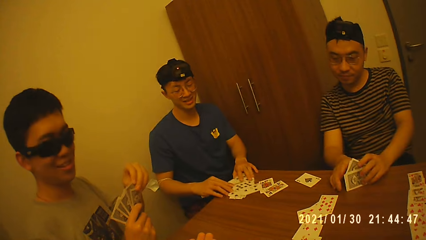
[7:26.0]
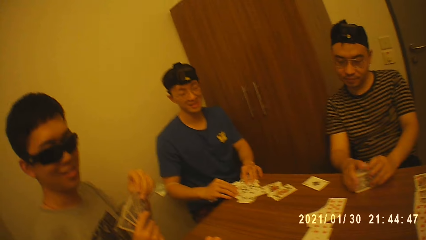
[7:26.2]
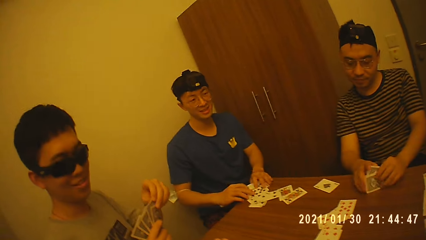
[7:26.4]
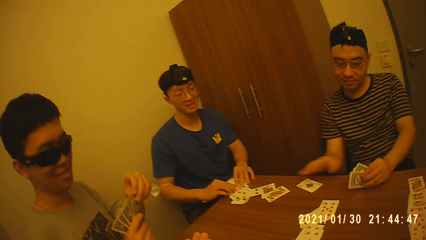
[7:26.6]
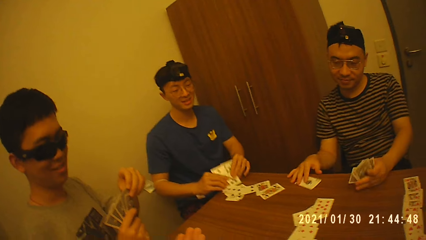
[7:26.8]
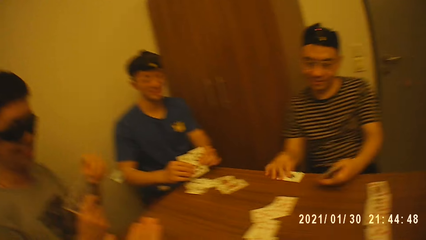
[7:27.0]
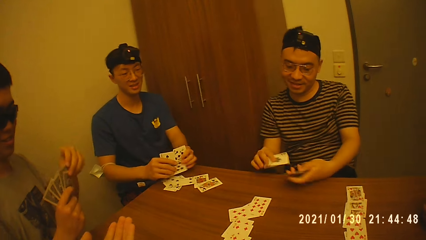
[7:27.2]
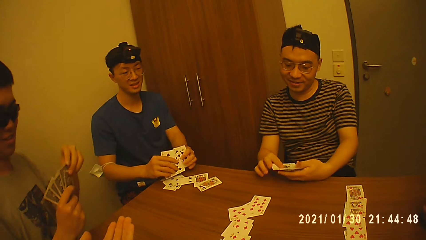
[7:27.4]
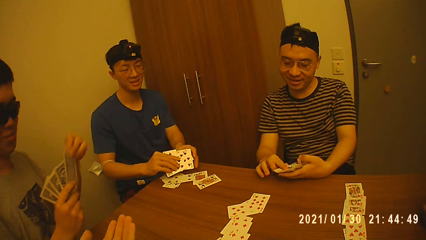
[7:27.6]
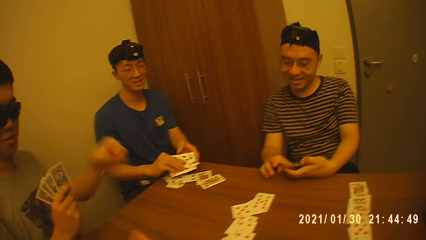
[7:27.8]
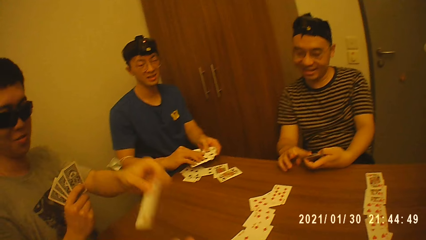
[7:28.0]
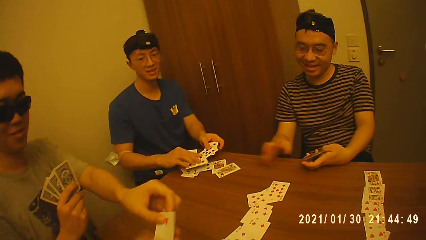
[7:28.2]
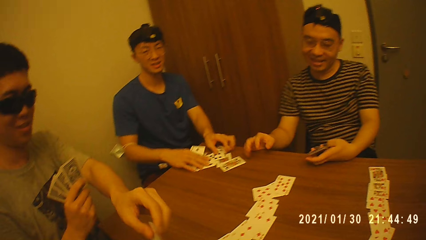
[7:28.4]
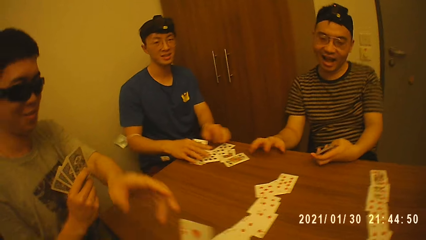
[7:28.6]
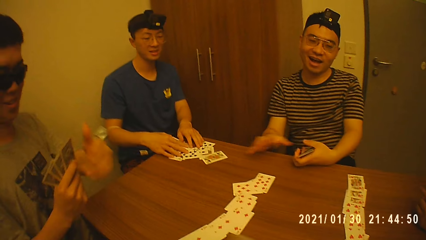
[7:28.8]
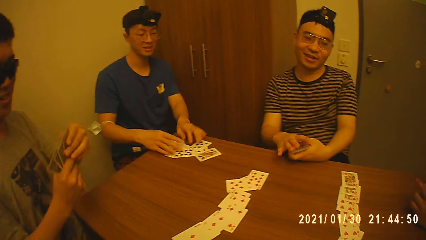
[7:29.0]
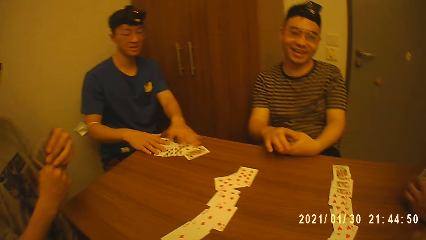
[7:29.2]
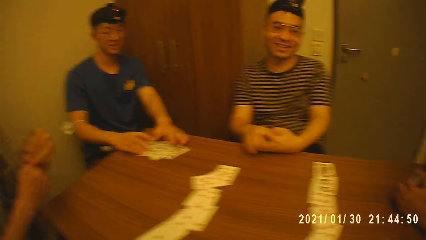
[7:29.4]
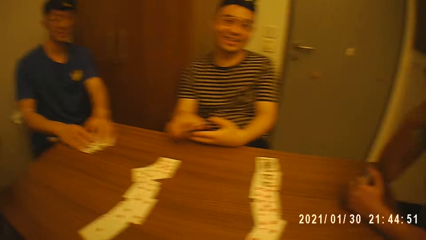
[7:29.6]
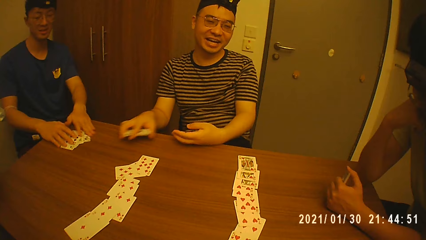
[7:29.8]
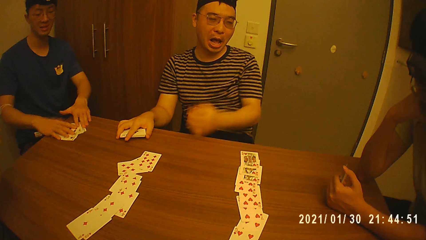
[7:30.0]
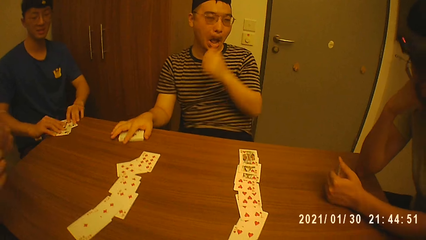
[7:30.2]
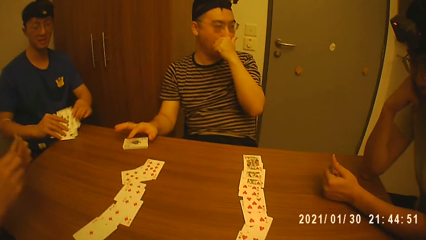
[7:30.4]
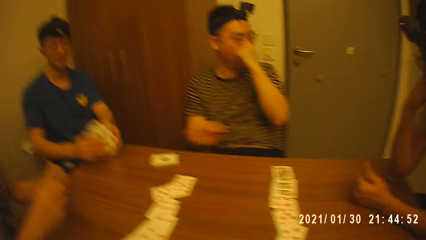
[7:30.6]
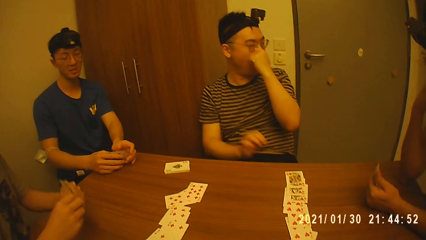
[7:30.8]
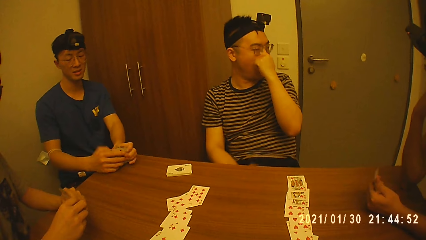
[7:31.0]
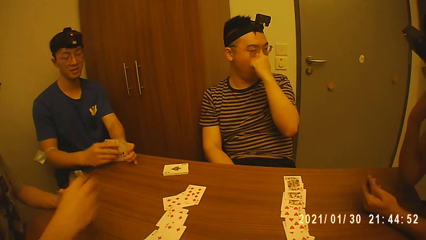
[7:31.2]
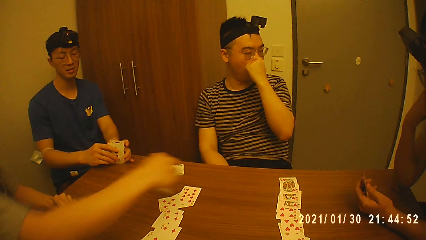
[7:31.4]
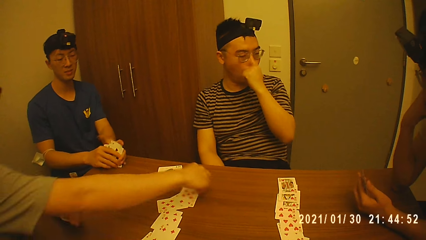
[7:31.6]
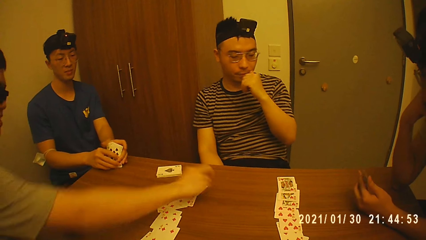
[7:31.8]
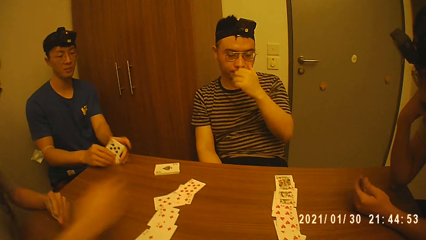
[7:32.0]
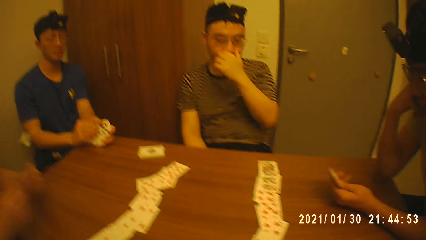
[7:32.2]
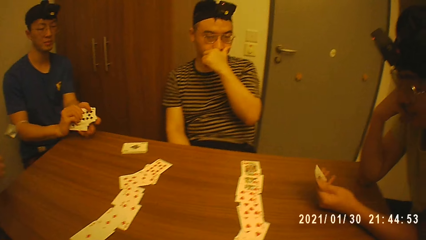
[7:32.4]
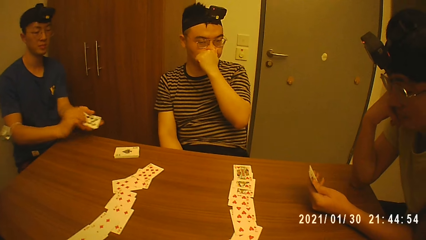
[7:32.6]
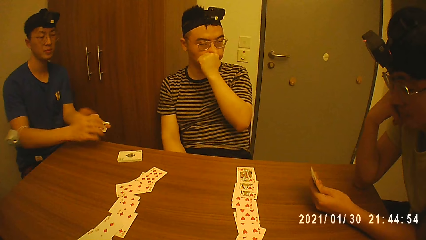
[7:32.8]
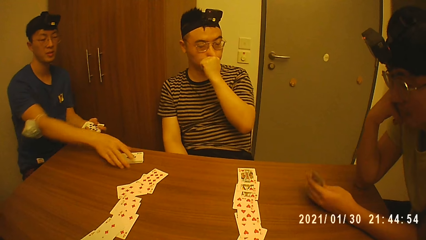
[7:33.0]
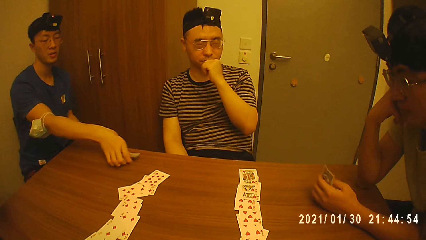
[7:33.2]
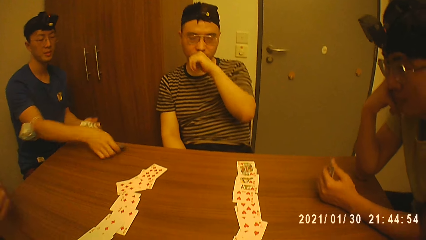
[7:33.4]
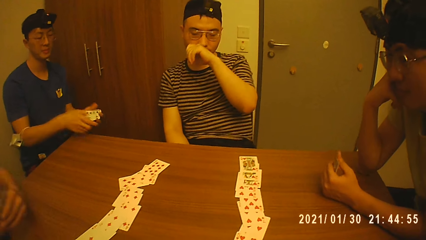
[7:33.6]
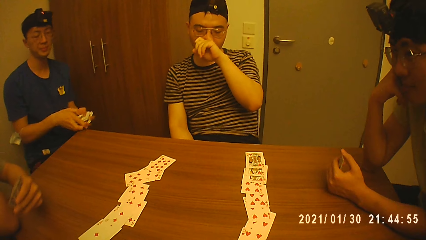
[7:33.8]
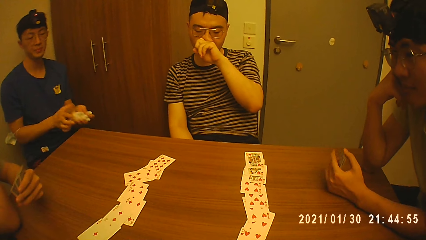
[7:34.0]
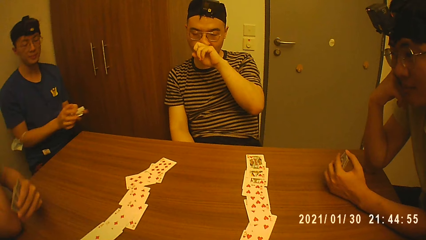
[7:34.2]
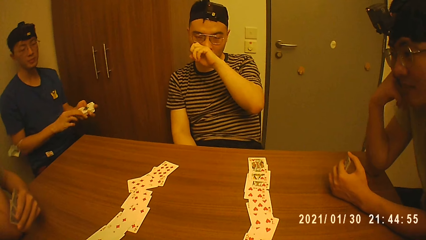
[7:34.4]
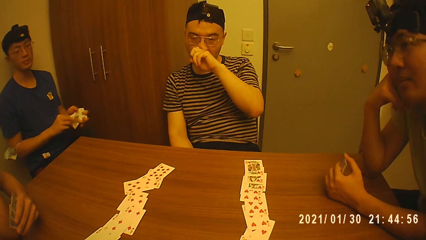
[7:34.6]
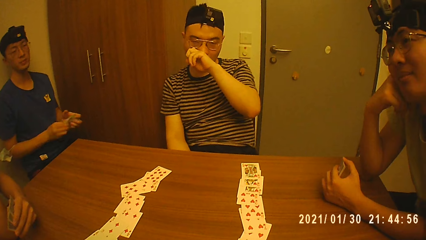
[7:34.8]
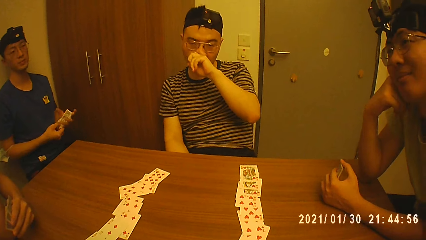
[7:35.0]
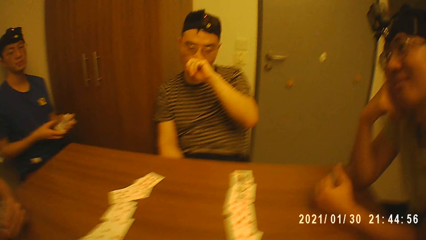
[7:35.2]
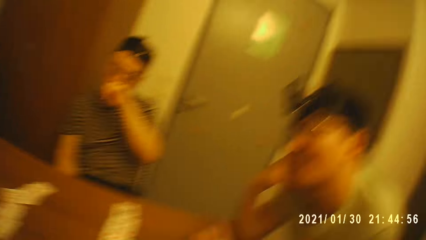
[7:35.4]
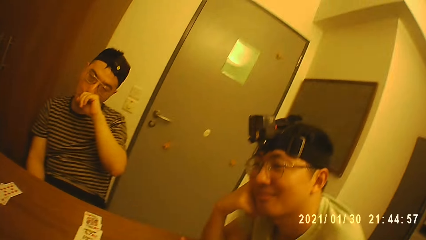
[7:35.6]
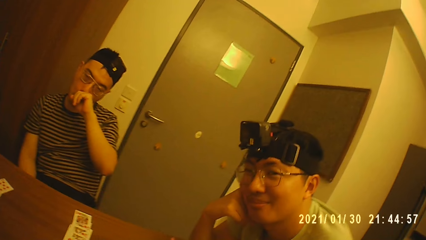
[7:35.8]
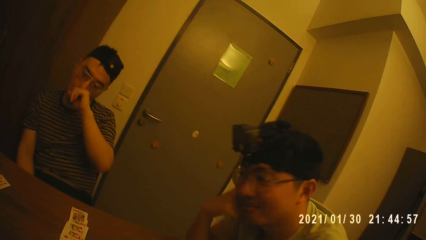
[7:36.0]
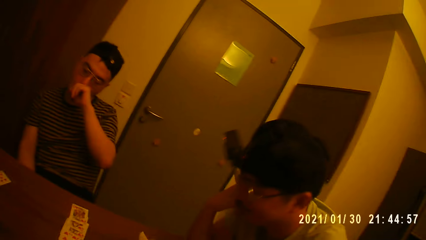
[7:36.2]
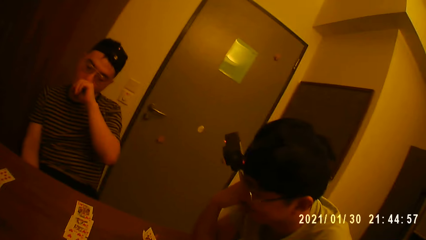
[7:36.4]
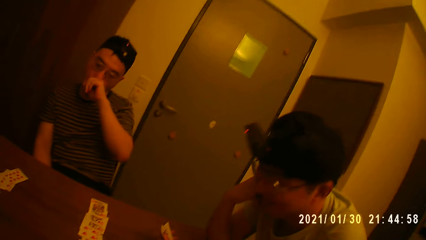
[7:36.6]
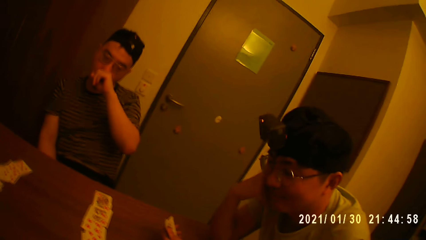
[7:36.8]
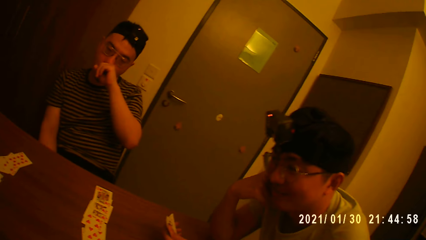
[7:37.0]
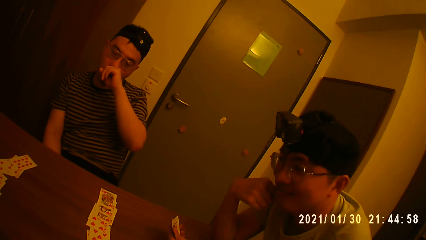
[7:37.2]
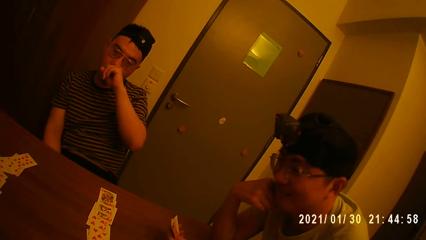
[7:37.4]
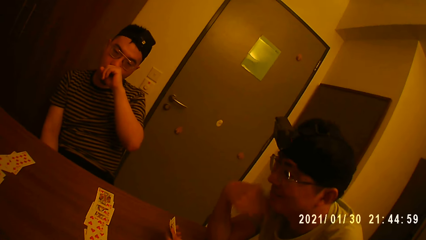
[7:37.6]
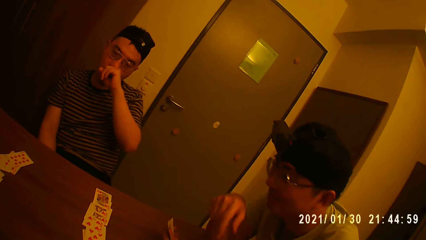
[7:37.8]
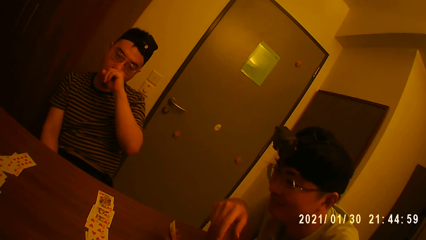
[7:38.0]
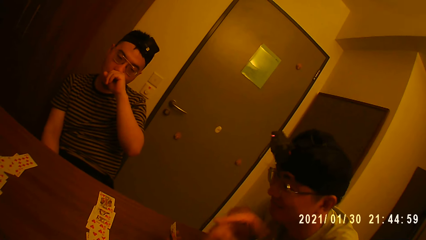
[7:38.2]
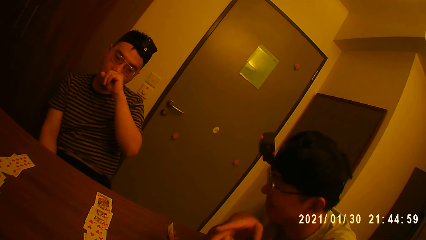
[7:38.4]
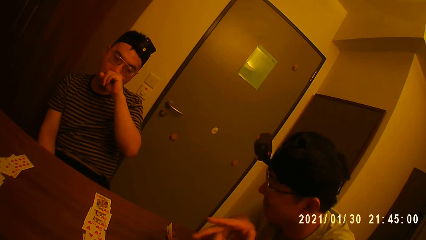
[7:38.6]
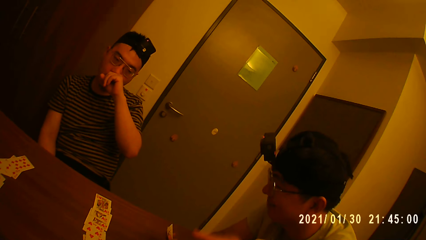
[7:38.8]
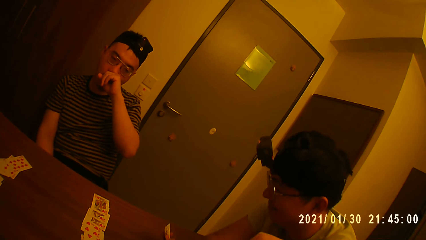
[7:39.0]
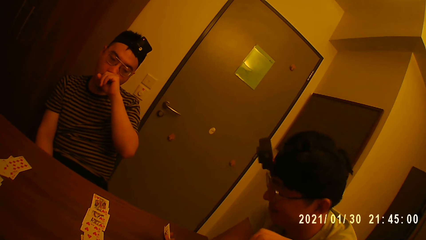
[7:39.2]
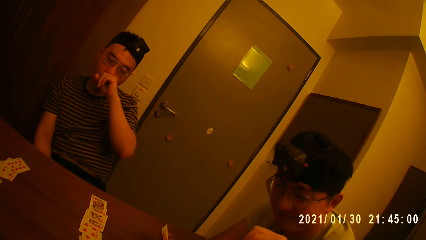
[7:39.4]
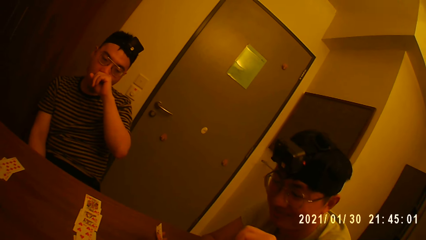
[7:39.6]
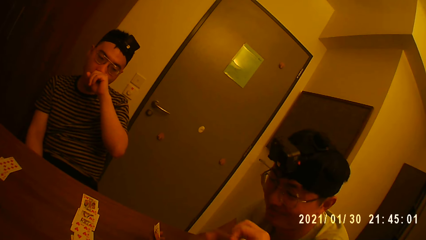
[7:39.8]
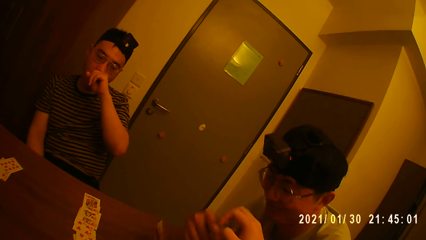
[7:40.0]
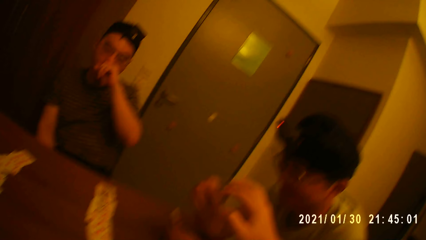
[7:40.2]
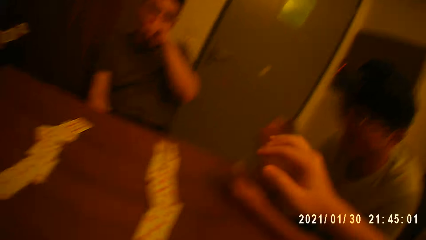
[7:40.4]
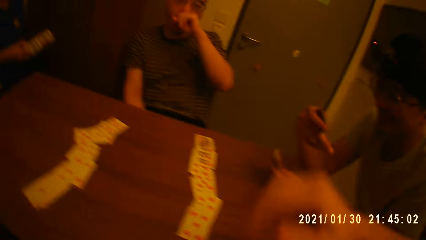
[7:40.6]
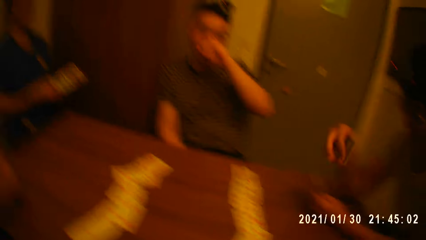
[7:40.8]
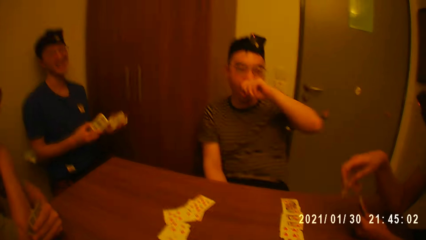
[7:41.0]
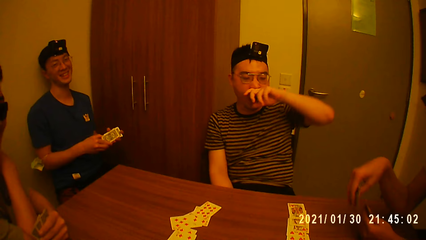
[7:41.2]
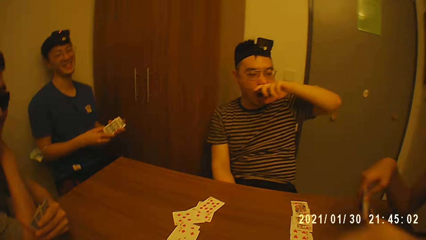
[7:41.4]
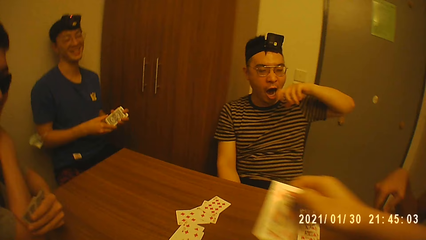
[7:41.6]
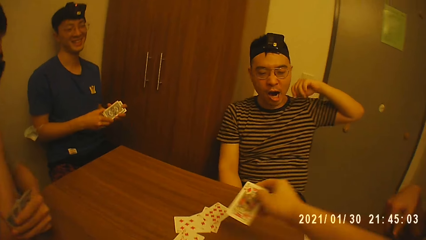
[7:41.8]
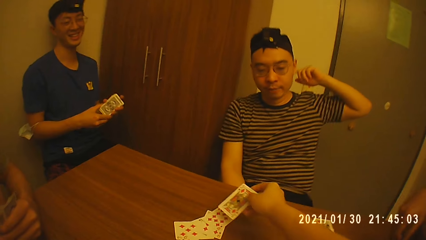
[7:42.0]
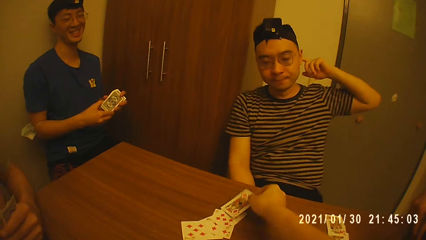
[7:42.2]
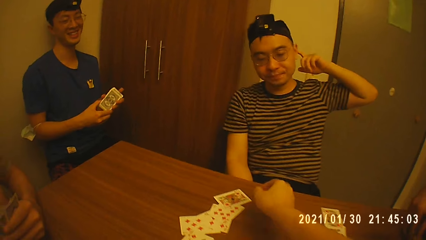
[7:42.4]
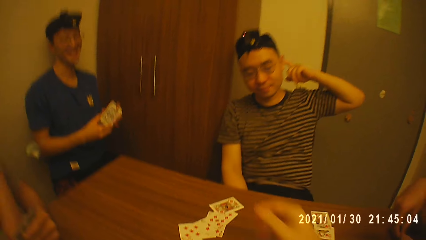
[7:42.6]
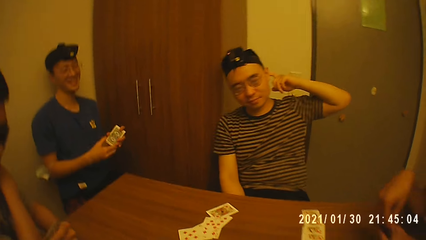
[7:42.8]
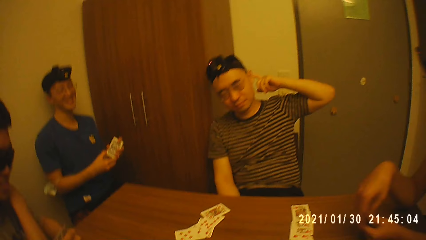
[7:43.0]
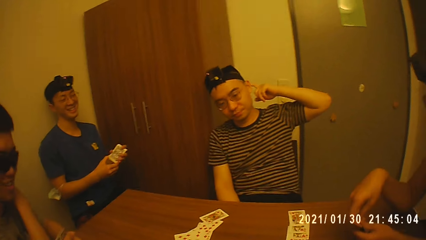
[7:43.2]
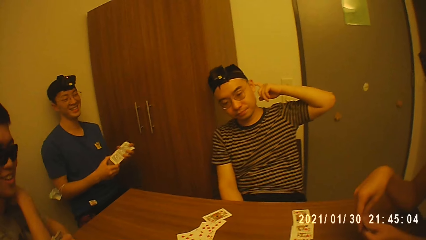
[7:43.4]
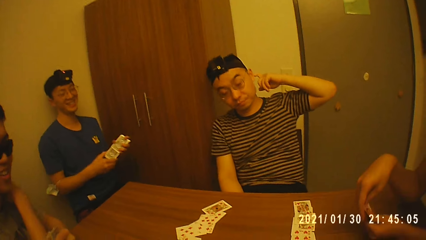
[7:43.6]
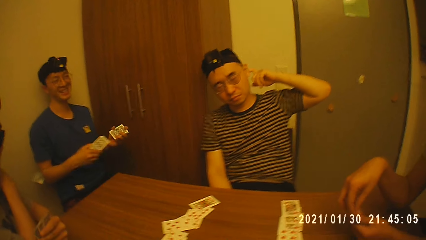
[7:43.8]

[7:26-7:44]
A man holds the cards with his left hand. Another man takes some cards from the table with both hands. The first man takes a card from the table with his right hand and adds the card in his right hand to the cards in his left hand. A third man takes a card from the cards in his right hand with his left hand. The third man gives the card in his left hand to the camera wearer. The second man drops the cards in his hands on the table. The camera wearer collects the card from the third man with his right hand. The third man holds the cards with both hands. The first man takes the cards from his left hand with his right hand and drops the cards in his right hand on the table. The second man takes the cards from the table with both hands. The first man touches his face with his left hand. The second man shuffles the cards in his hands. The third man holds the cards with his left hand and drops the card in his right hand on the table. The third man holds the cards with both hands. The second man holds the cards with his left hand, takes the cards from the table with his right hand and adds the cards in his right hand to his left hand. The third man holds the cards with his left hand. The second man holds the cards with both hands and shuffles the cards in his hands. A fourth man collects a card from the camera wearer with his right hand and adds the card in his right hand to the cards in his left hand. The third man places his right hand on his left shoulder. A fifth man shuffles the cards in his hands. The camera wearer drops a card in his right hand on the table.
